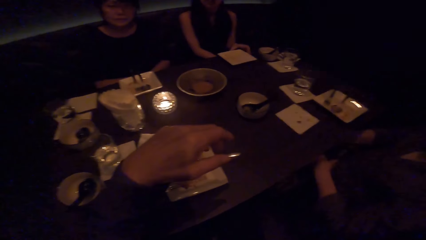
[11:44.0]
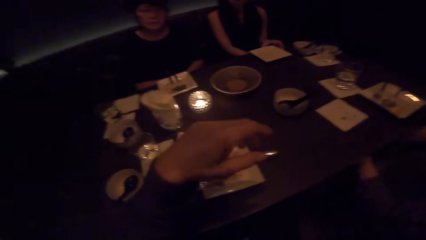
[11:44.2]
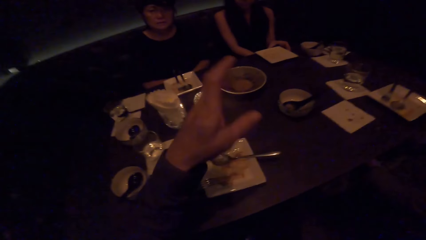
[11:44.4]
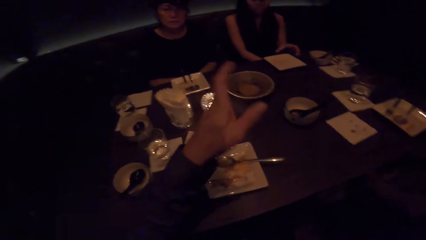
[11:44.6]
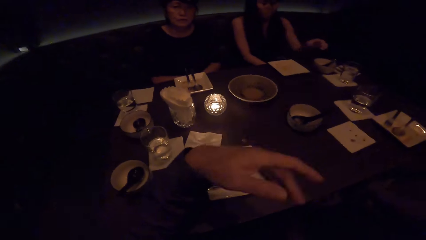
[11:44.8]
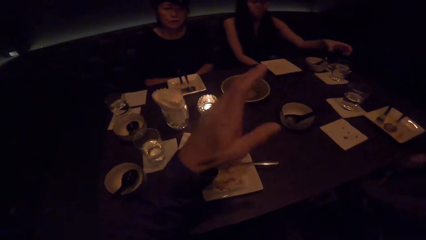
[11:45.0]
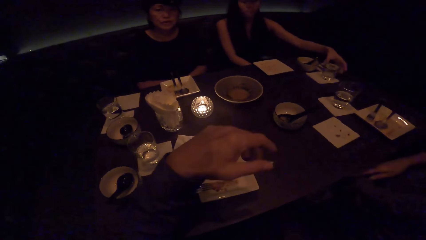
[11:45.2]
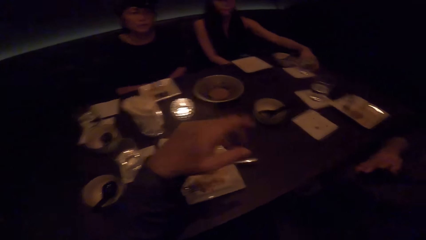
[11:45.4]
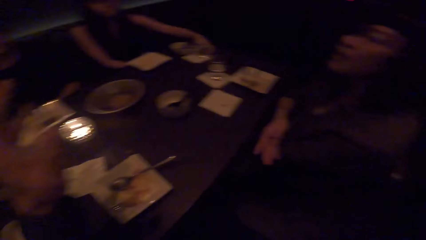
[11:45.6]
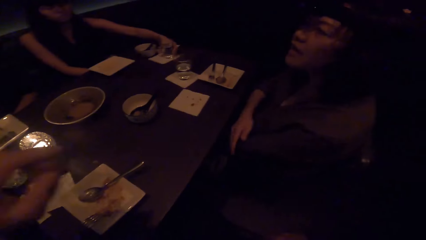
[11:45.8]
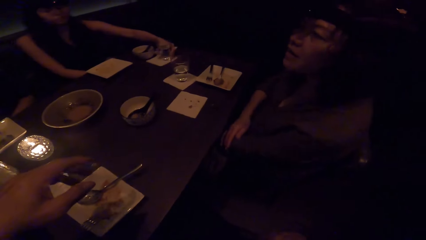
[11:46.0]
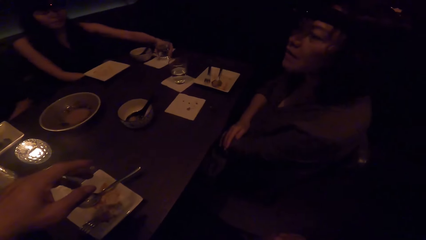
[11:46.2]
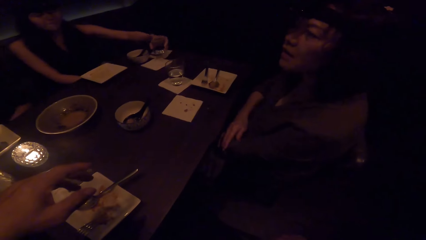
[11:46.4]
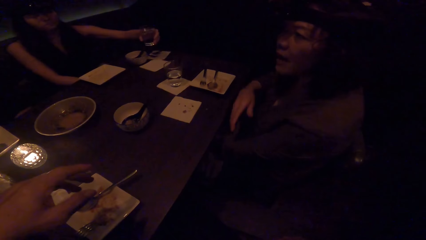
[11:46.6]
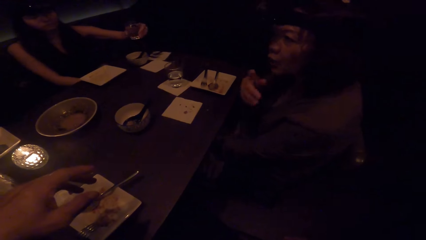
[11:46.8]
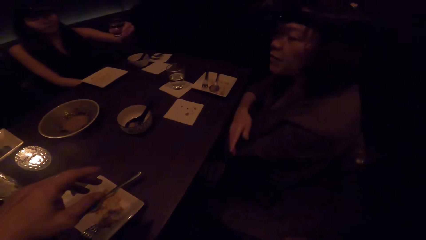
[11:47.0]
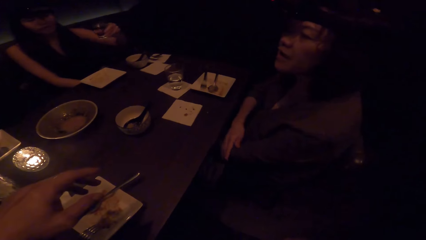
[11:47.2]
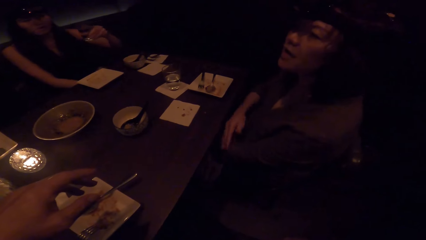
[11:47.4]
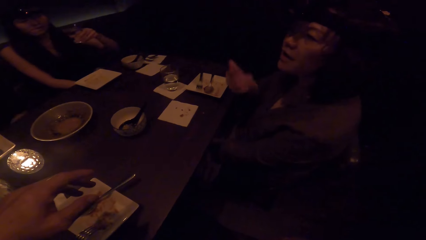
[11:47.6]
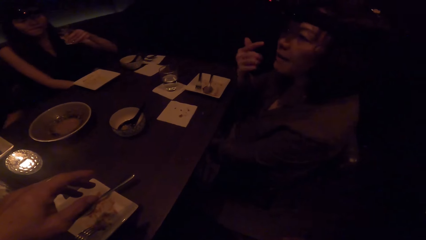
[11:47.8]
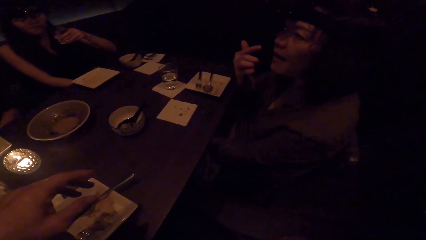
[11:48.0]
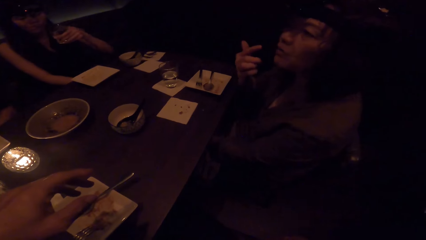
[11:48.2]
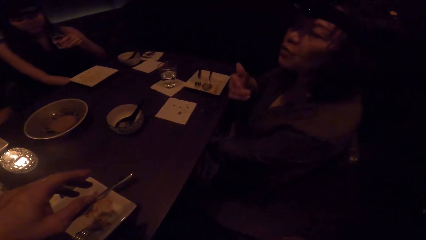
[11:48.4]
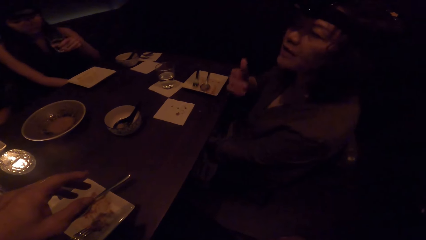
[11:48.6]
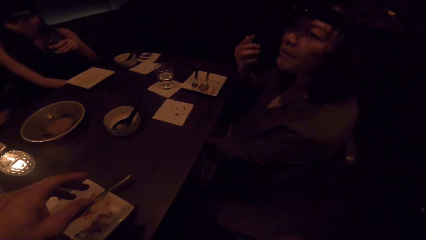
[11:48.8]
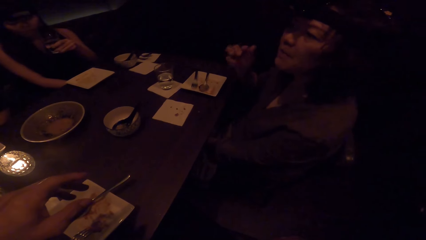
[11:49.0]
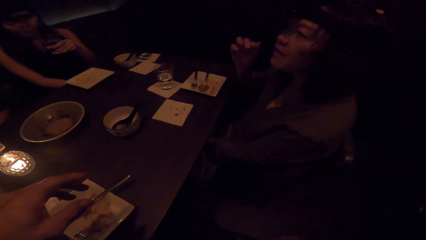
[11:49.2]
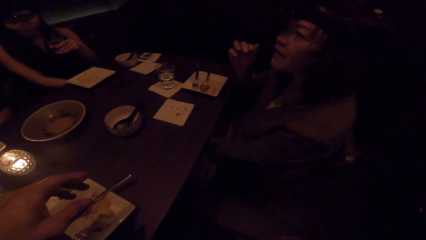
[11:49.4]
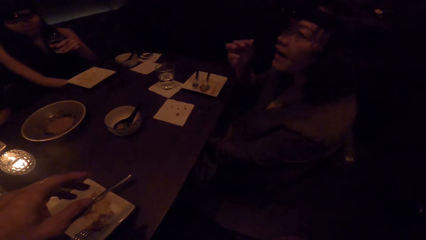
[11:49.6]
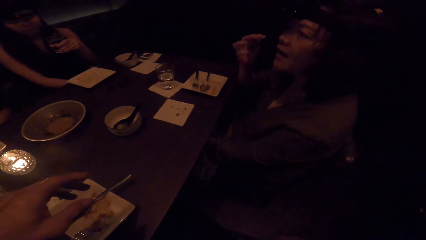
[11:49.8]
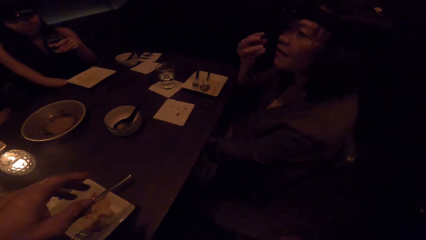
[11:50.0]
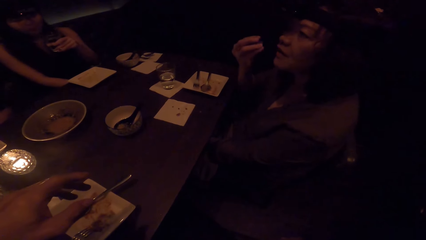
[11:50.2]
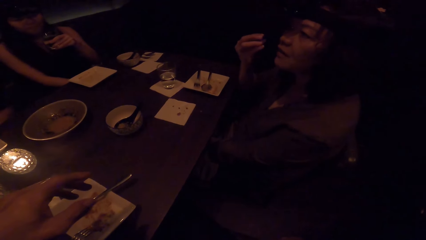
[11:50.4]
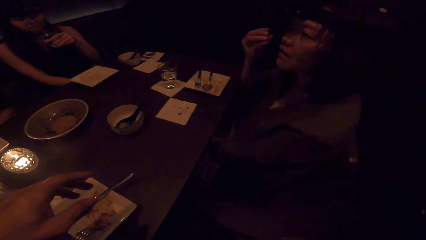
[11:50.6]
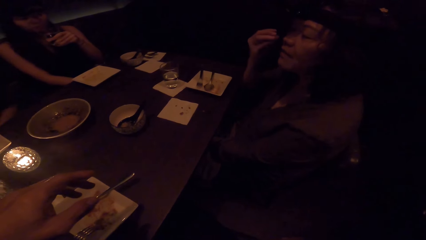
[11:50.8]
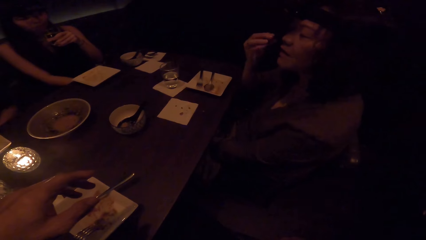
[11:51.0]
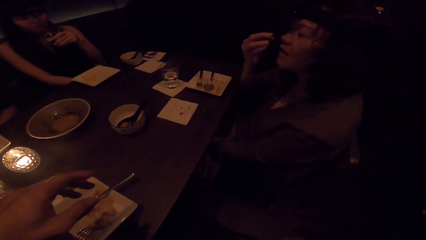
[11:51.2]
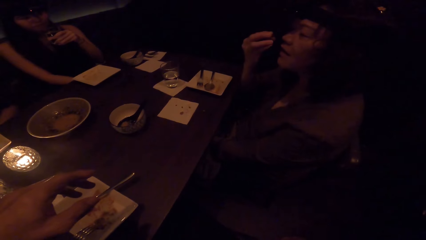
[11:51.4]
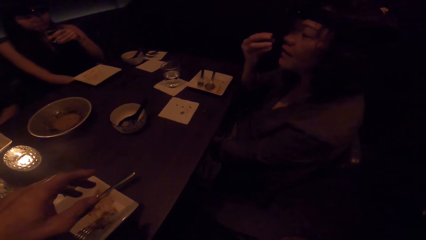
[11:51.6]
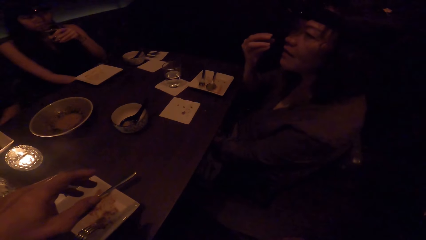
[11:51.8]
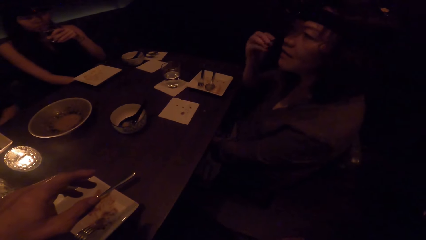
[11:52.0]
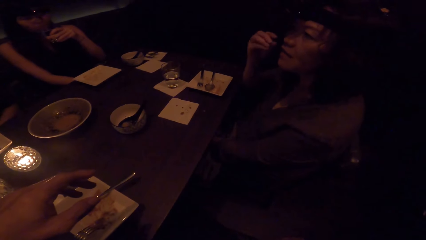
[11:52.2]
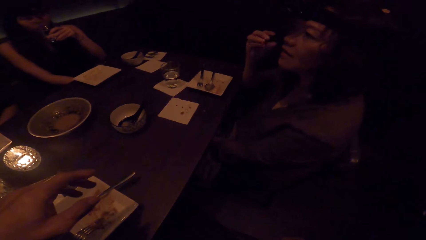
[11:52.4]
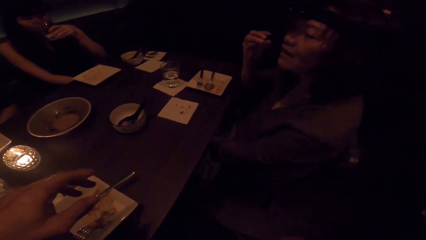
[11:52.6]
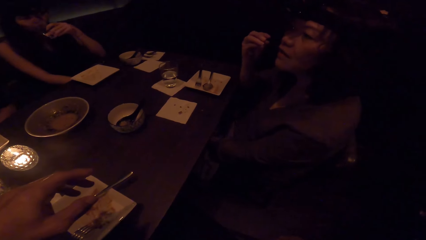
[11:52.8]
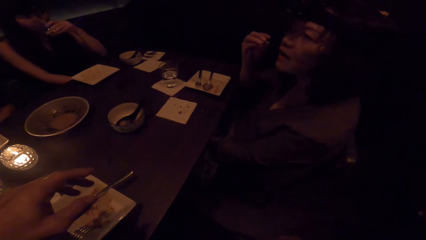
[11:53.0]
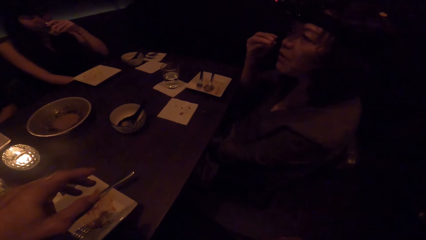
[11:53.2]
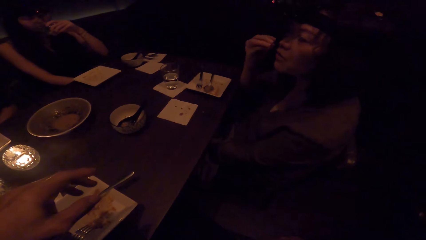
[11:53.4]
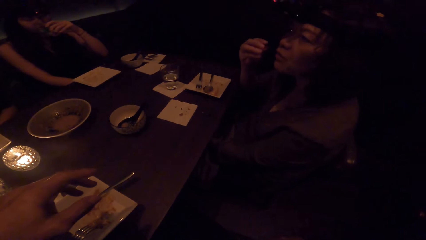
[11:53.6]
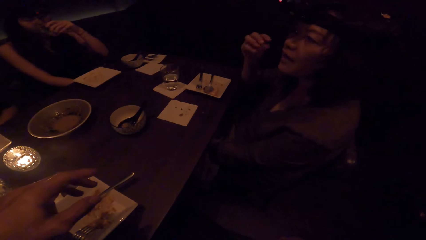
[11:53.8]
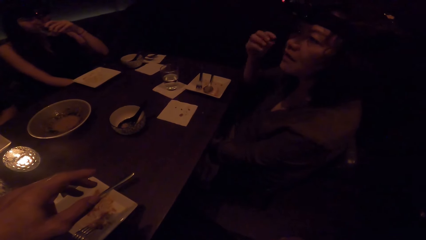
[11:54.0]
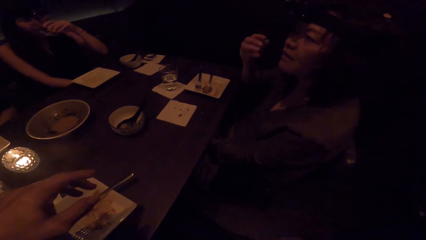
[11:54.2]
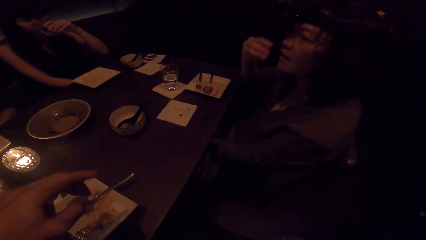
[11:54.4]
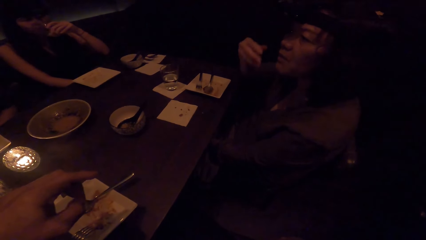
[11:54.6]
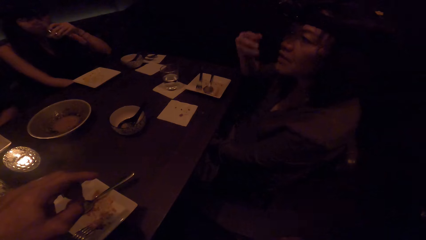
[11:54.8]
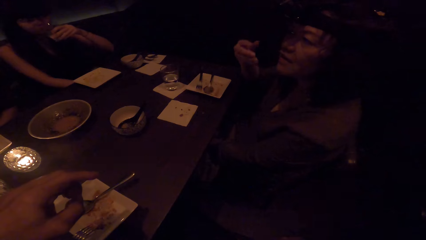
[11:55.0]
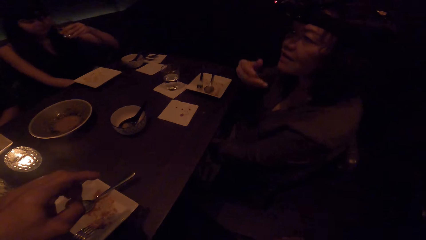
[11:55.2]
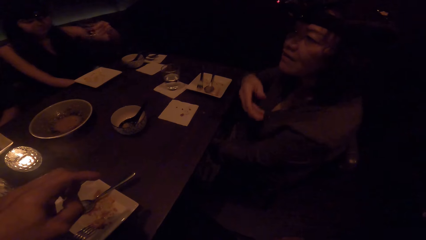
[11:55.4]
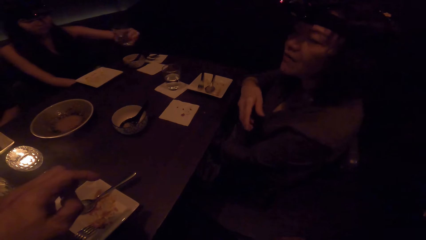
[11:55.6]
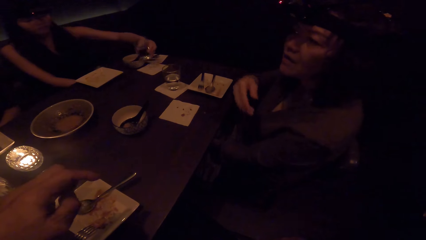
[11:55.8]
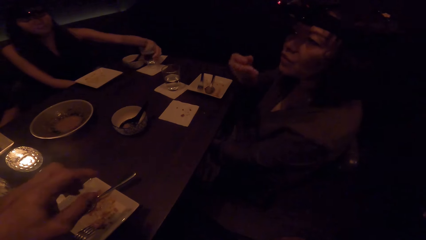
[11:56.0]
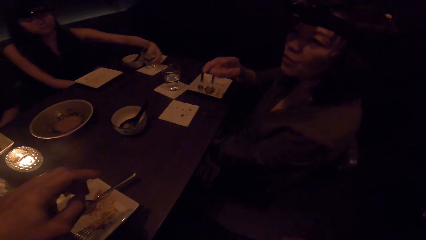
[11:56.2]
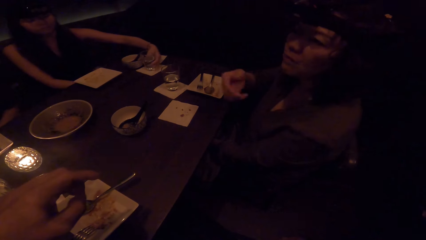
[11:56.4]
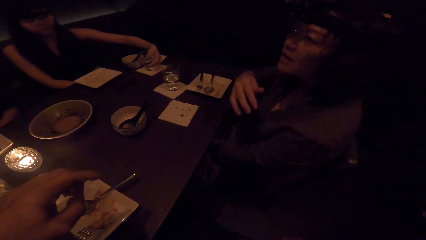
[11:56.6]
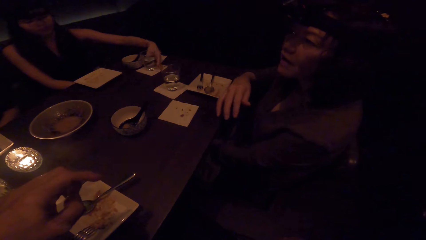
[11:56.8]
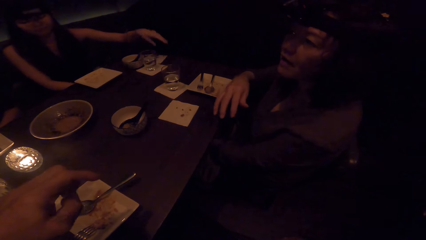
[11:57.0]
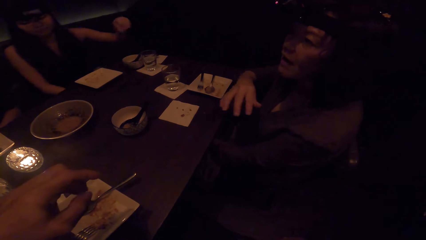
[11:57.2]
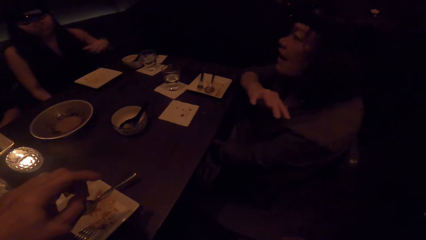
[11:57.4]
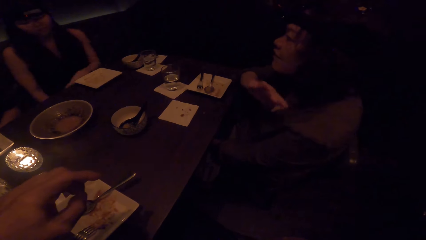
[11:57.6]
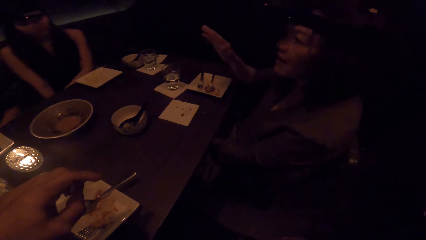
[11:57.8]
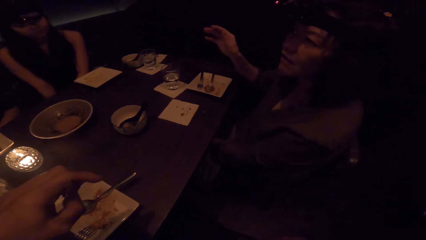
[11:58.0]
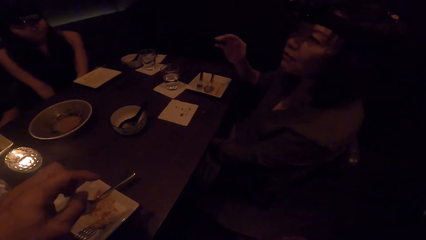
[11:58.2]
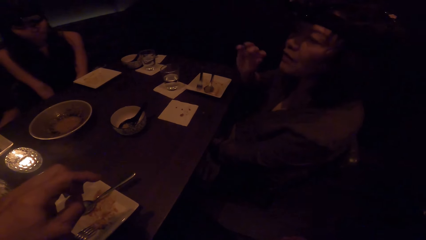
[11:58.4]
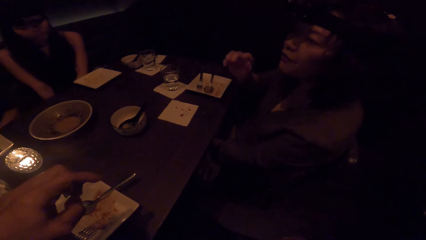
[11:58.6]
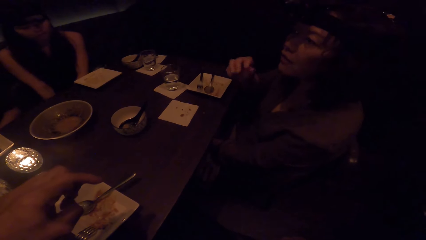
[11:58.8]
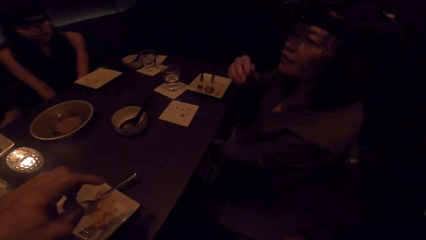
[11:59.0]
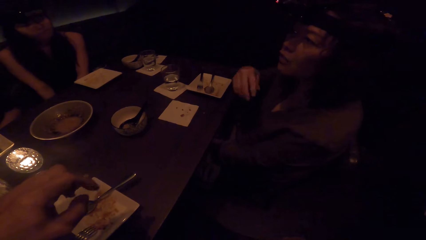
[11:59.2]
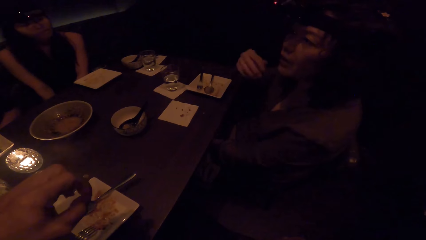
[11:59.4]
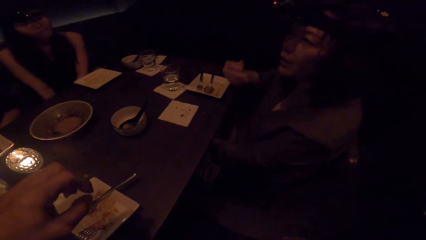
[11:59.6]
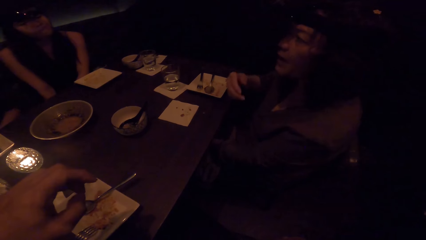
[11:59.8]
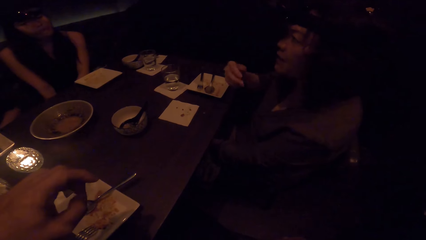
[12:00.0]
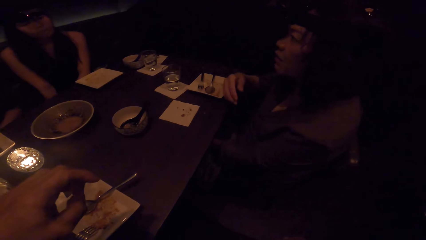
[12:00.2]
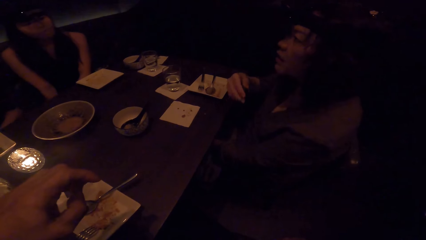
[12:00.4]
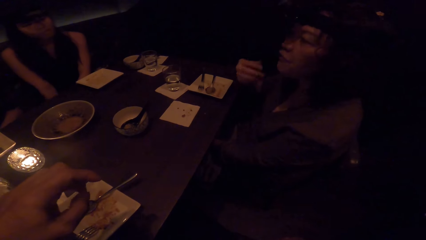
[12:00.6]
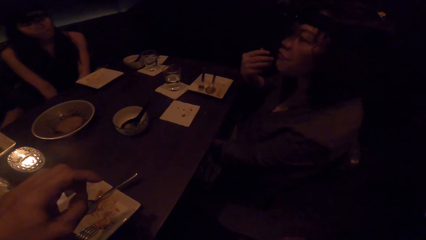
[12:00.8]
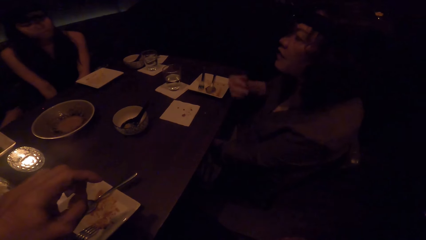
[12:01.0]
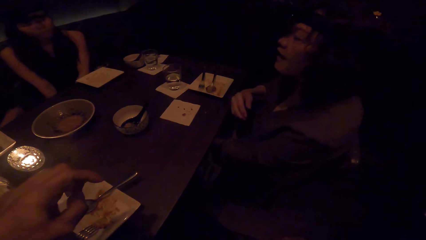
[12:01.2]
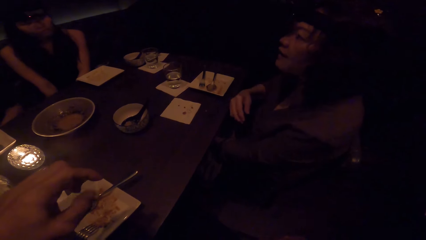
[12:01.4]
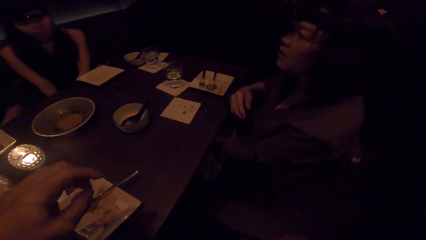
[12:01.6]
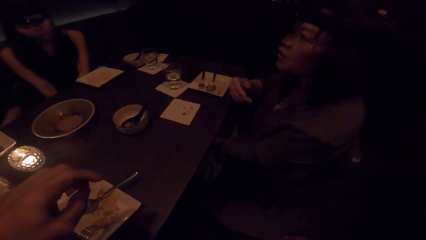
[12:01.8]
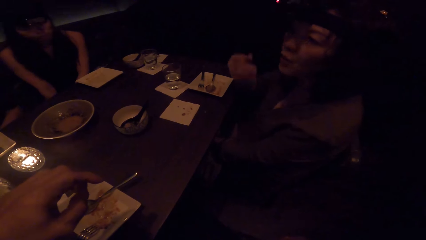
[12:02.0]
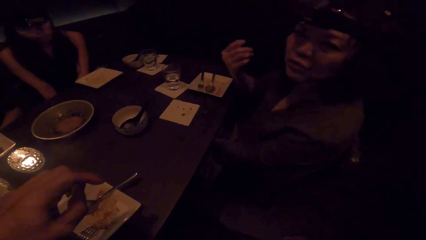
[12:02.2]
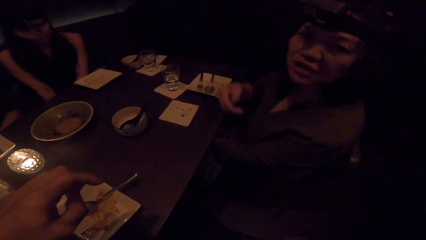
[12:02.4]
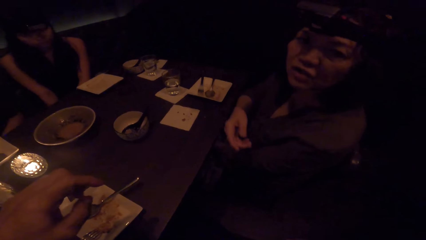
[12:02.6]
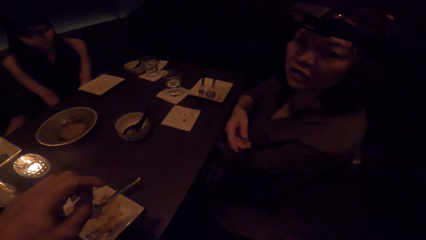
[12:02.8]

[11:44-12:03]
The camera wearer looks around. A person speaks to the camera wearer. A woman moves her hands. Another woman puts a glass down. The first woman moves her hands.
